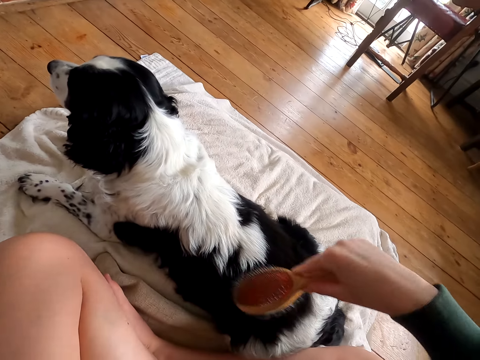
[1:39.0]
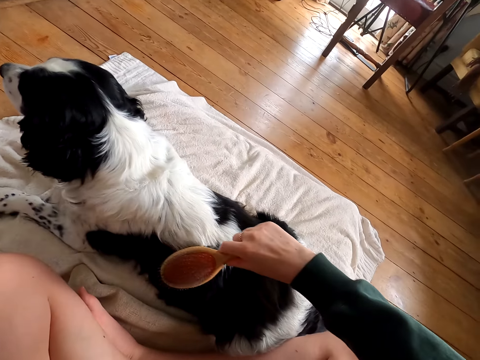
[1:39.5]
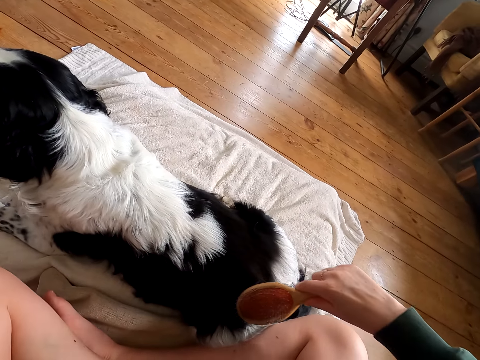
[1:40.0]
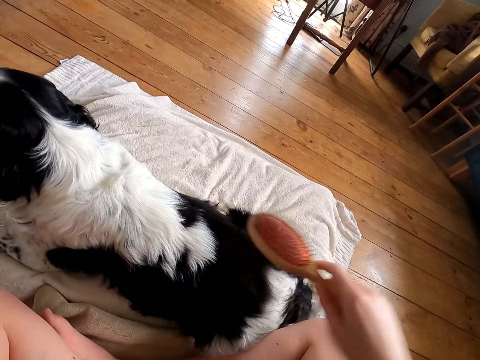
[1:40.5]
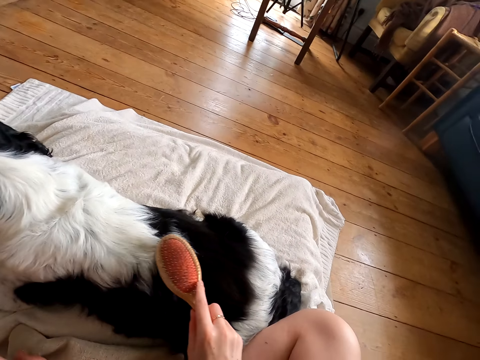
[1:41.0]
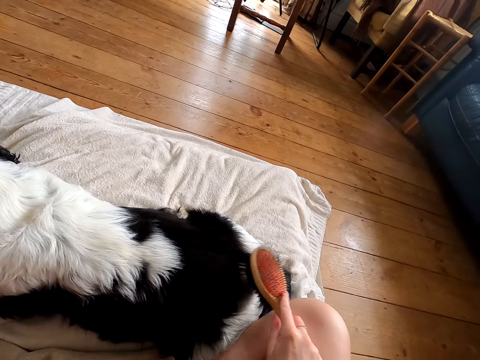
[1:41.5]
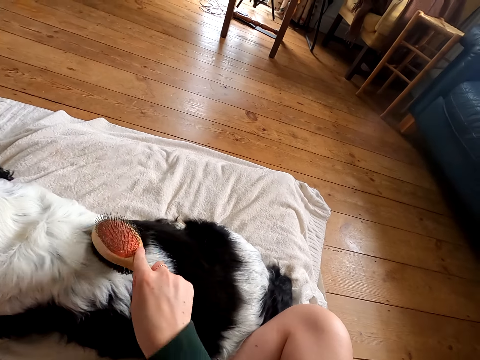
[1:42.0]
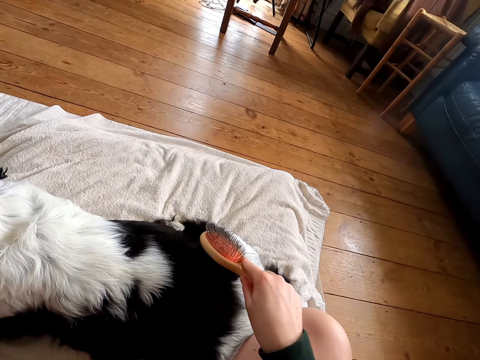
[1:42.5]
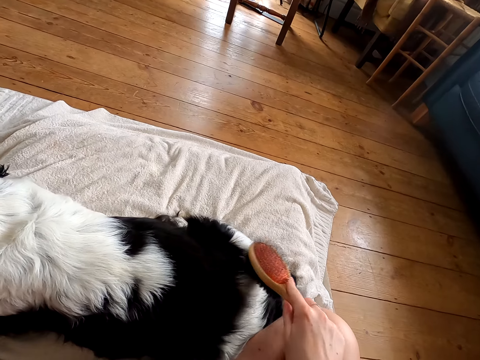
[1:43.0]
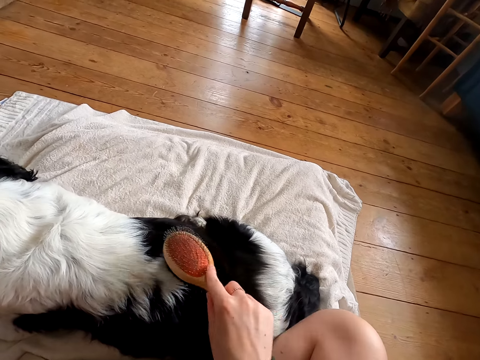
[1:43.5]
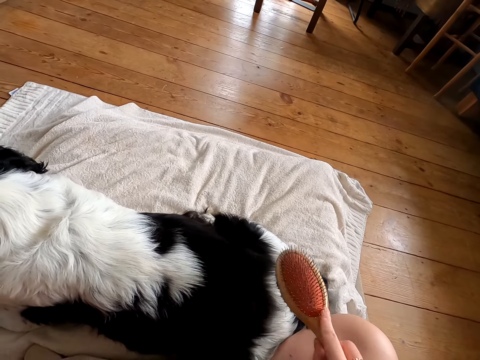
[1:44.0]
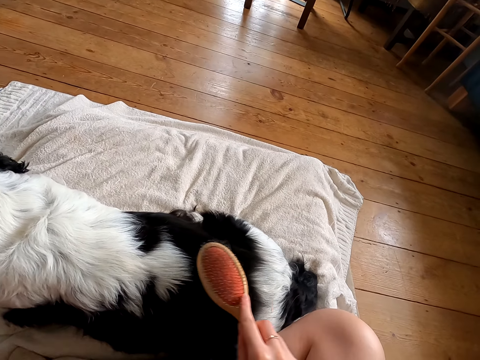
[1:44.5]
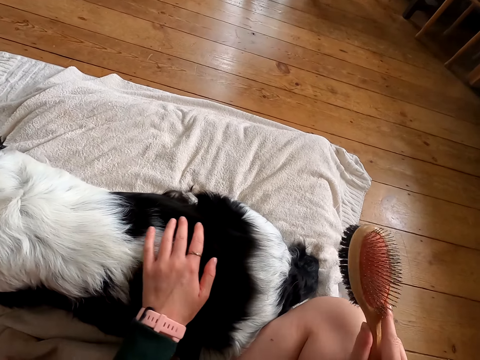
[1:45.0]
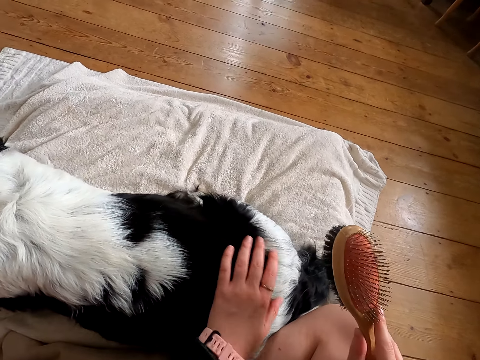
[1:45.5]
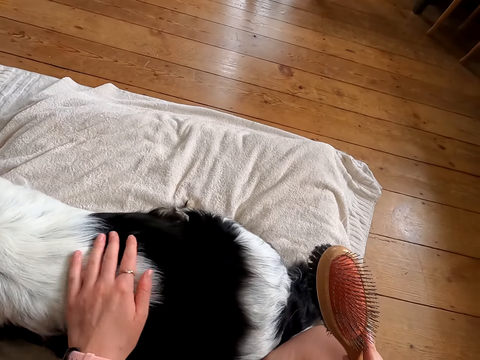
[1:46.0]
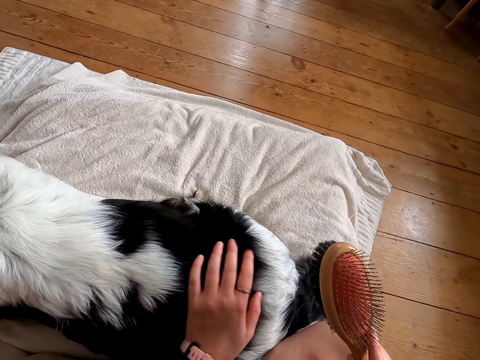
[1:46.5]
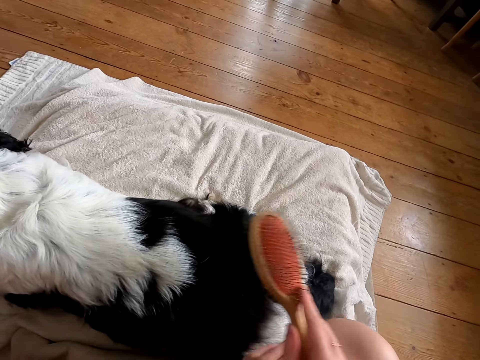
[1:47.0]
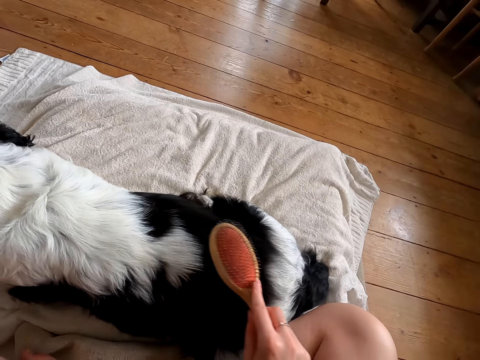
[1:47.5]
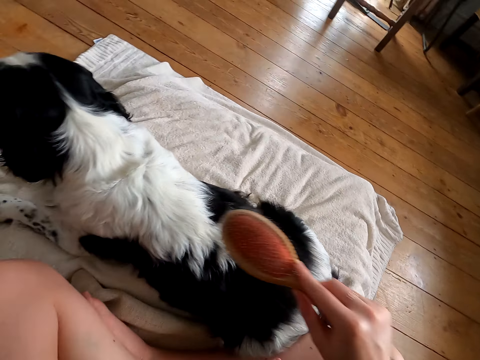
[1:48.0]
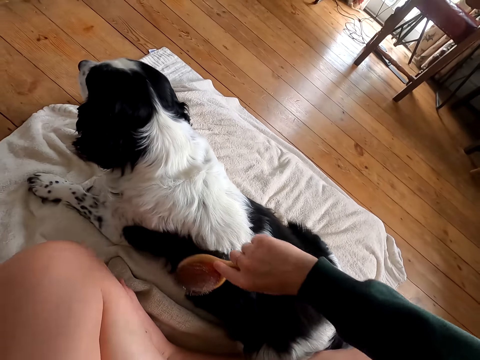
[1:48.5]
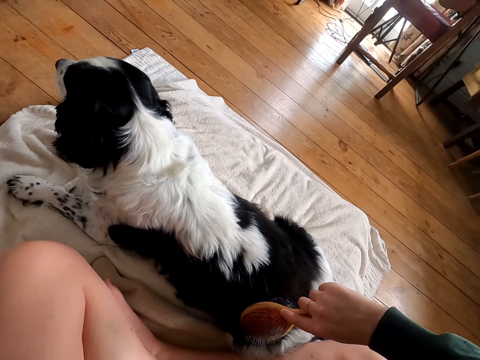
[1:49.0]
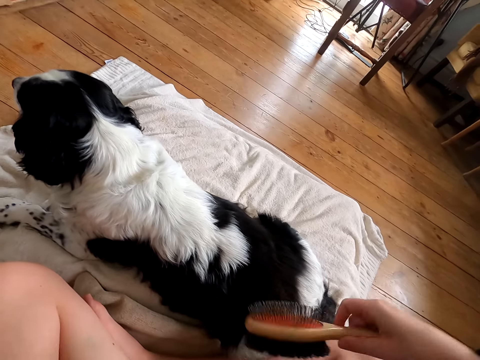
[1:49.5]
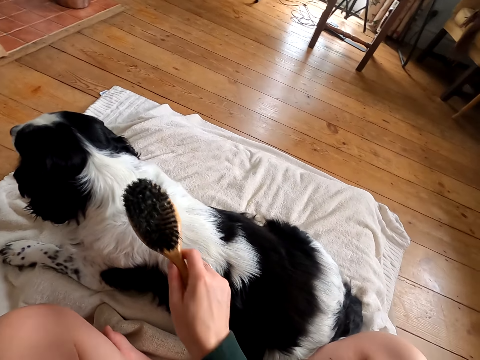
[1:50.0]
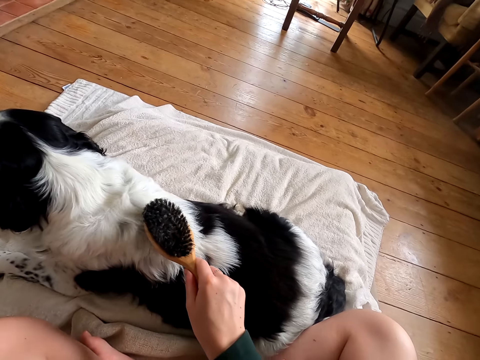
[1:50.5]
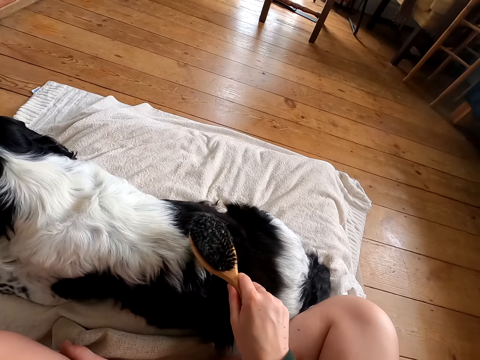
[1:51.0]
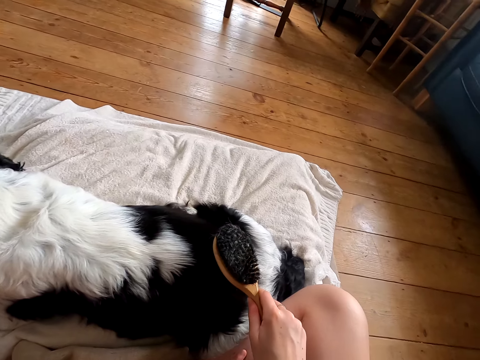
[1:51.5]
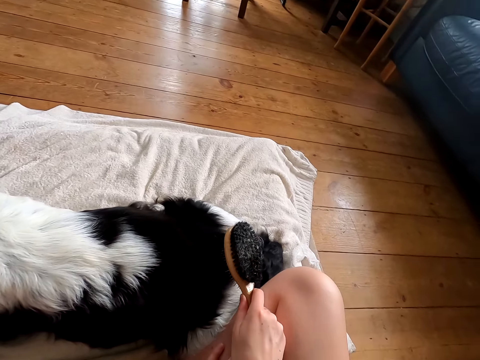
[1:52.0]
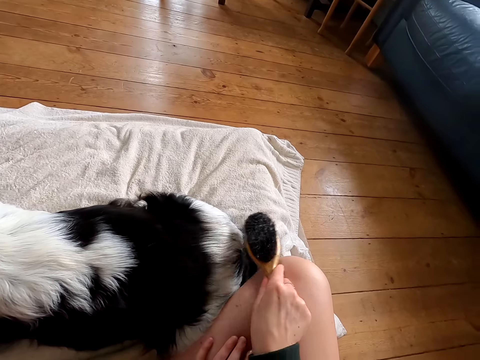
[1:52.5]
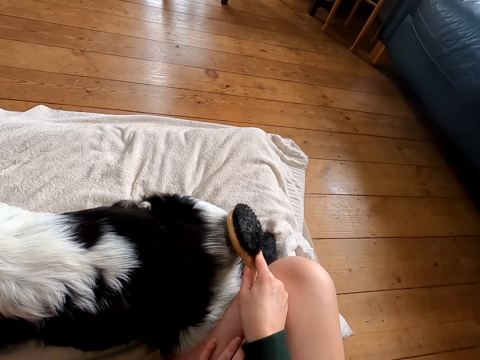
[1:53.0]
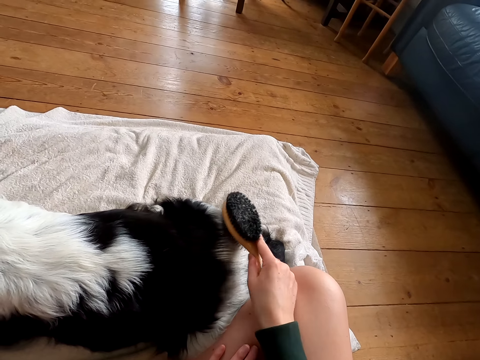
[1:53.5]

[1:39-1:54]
The camera wearer touches the dog fur. They massage the dog. They comb the dog fur.

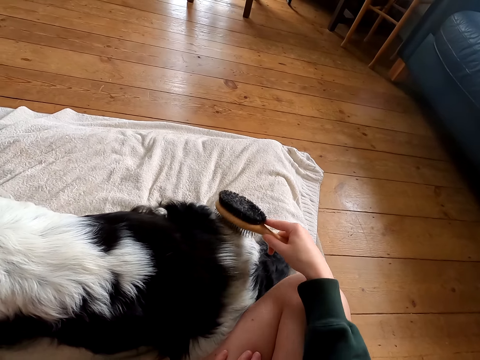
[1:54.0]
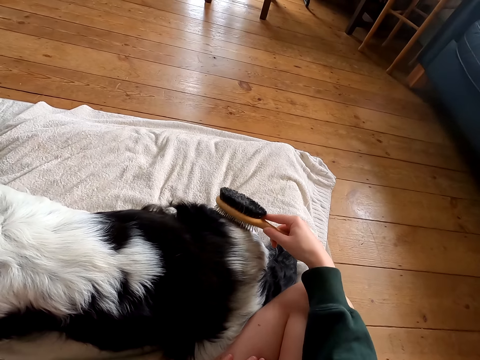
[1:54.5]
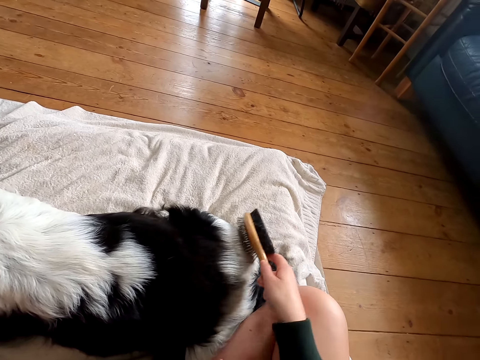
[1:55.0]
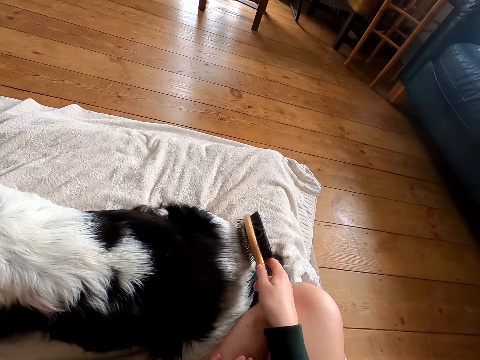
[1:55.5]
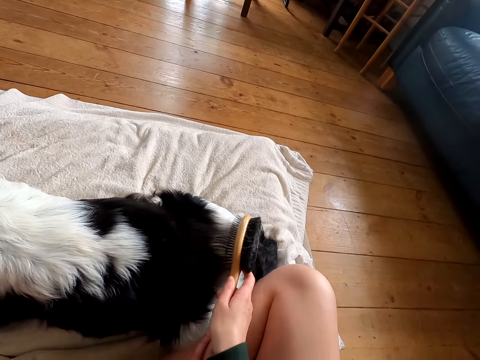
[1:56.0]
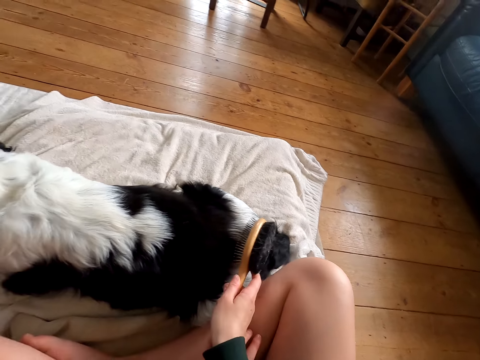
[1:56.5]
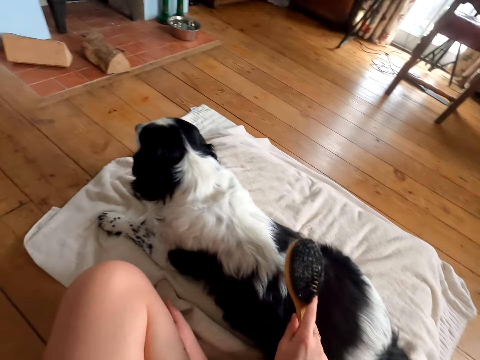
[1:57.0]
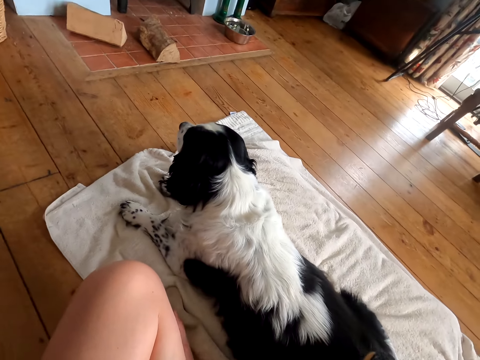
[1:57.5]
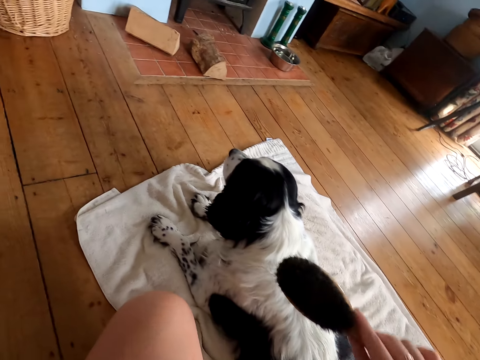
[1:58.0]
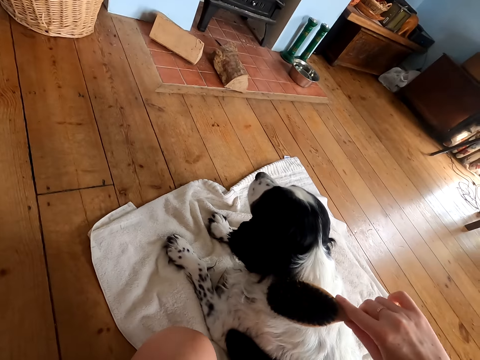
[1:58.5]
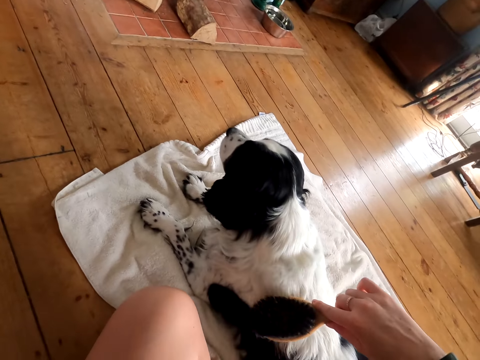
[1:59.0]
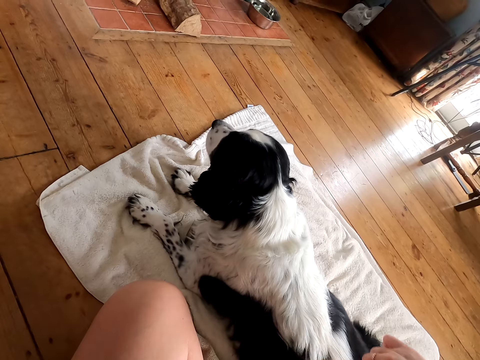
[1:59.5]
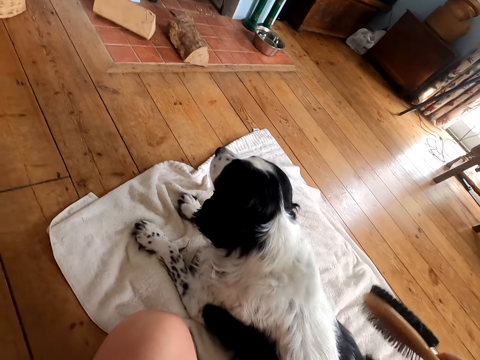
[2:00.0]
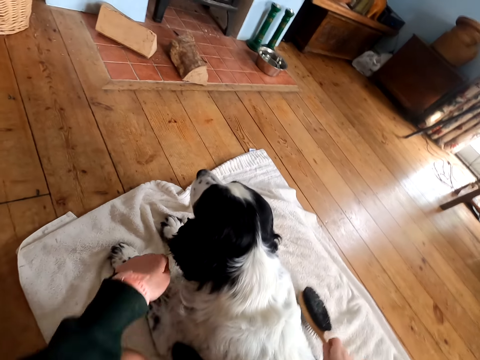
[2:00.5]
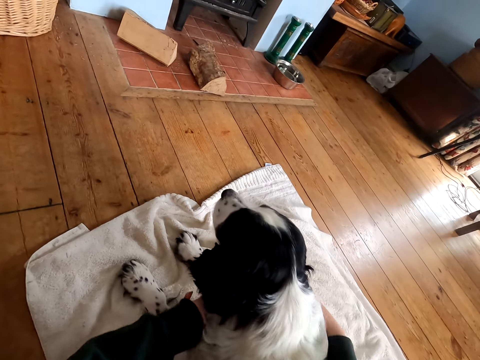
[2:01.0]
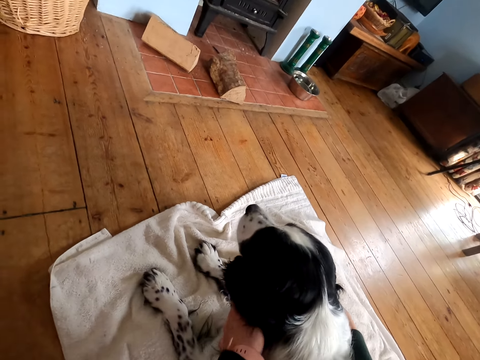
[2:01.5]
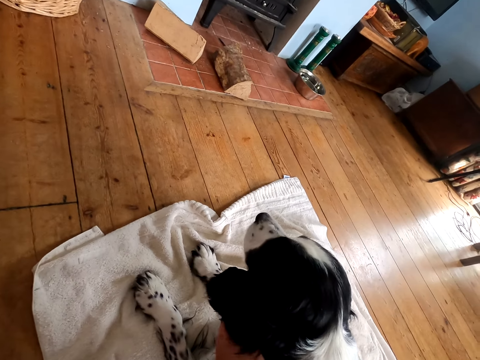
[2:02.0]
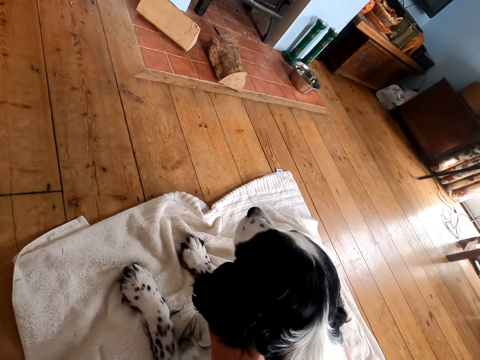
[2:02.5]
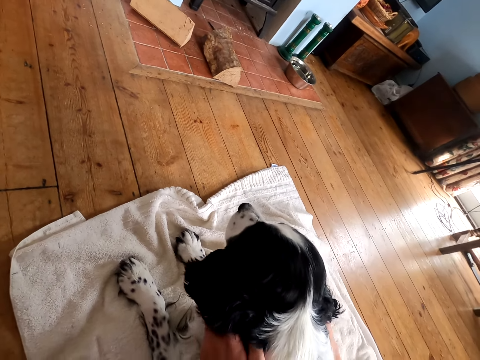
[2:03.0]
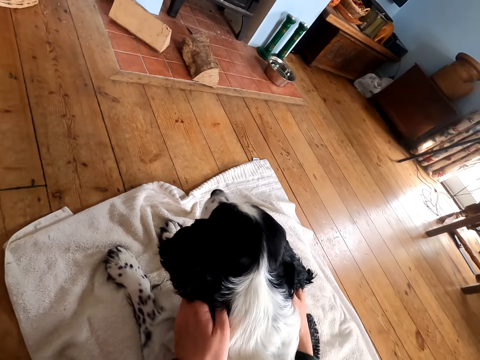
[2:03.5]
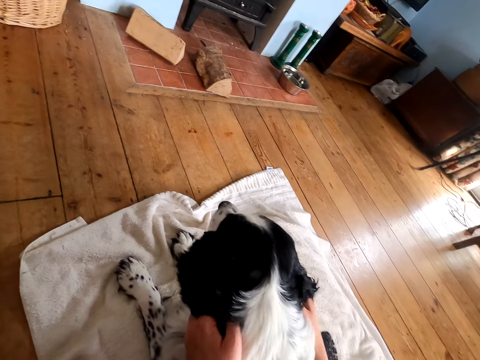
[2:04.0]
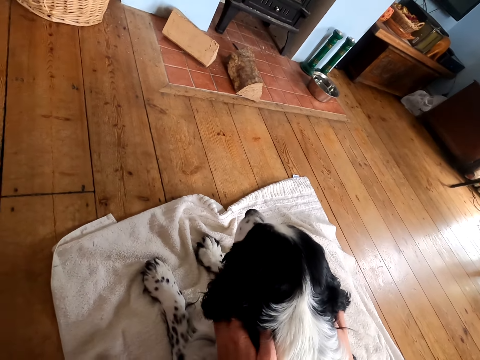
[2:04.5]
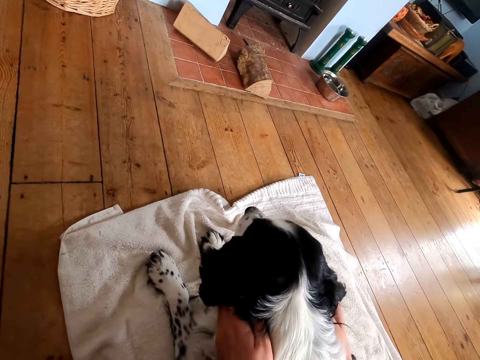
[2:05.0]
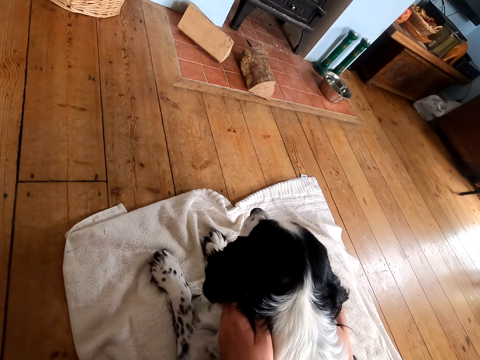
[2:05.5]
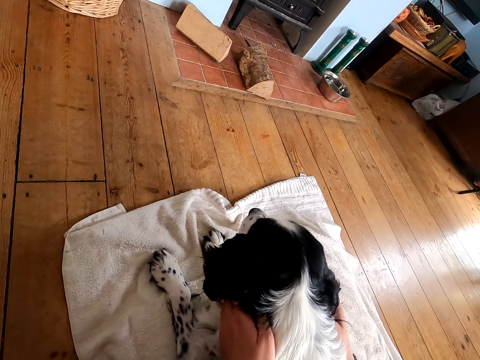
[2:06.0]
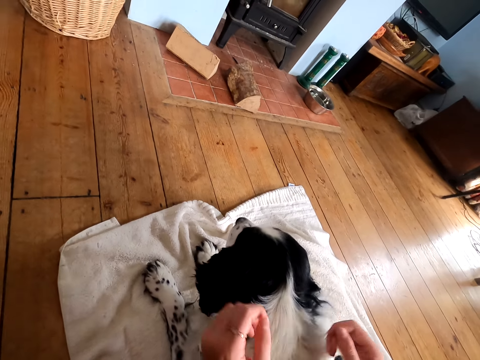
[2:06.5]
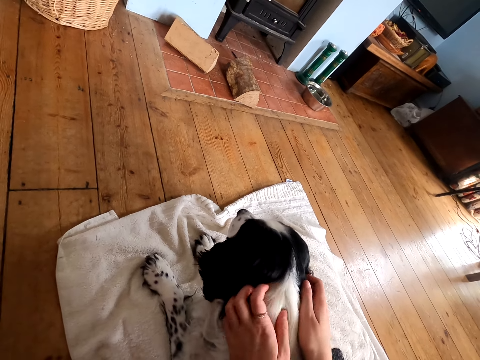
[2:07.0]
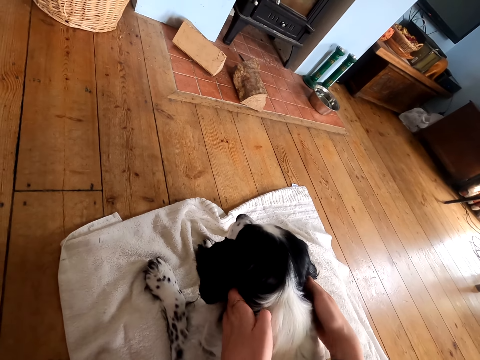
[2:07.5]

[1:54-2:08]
The camera wearer combs the dog fur. They massage the dog. They scratch the dog's chin.
